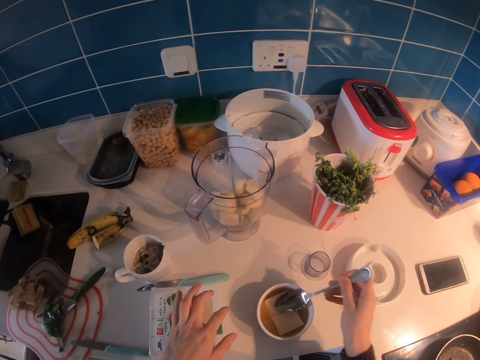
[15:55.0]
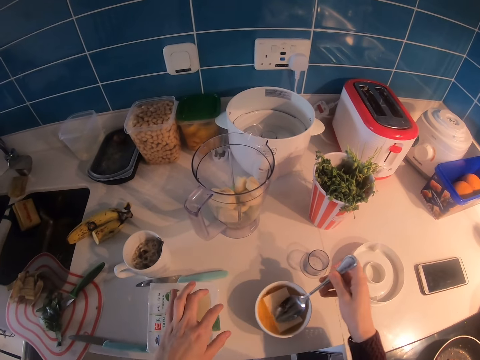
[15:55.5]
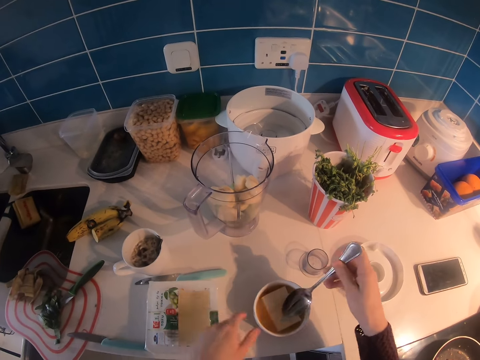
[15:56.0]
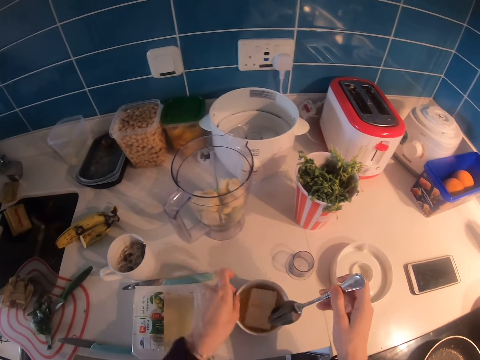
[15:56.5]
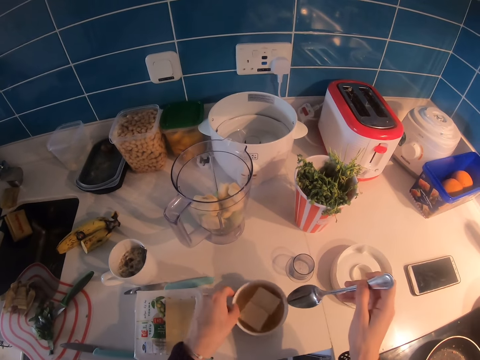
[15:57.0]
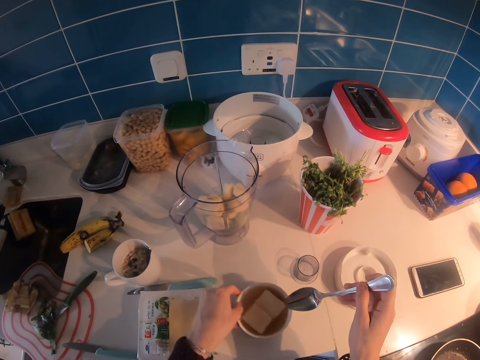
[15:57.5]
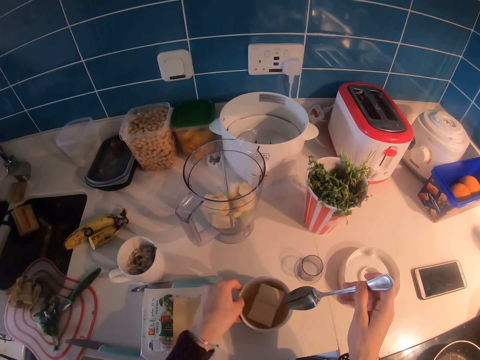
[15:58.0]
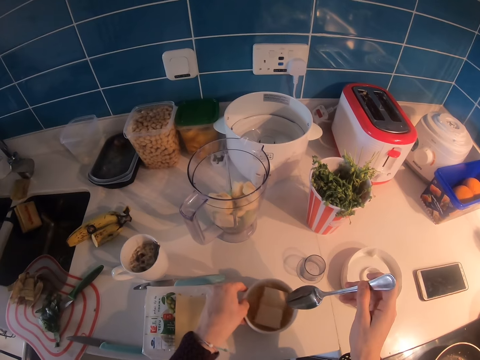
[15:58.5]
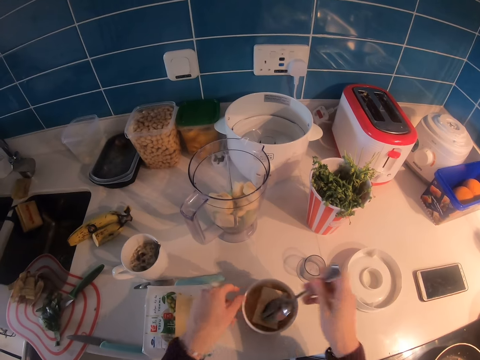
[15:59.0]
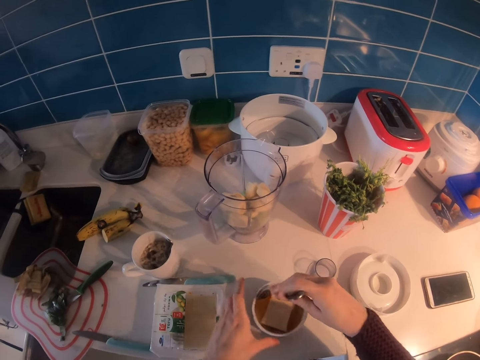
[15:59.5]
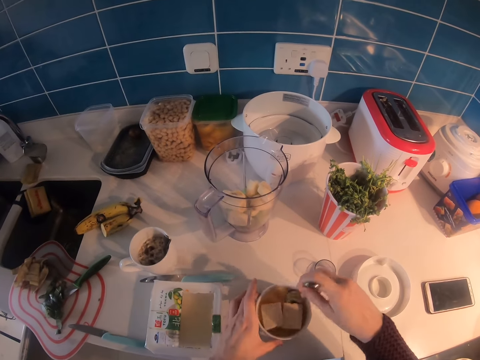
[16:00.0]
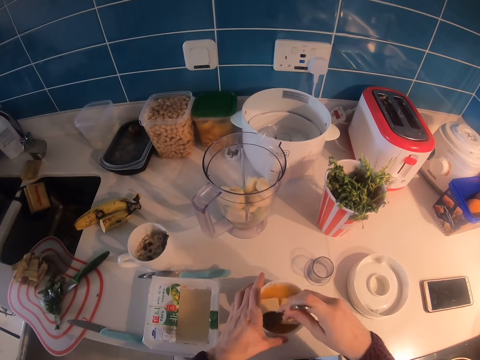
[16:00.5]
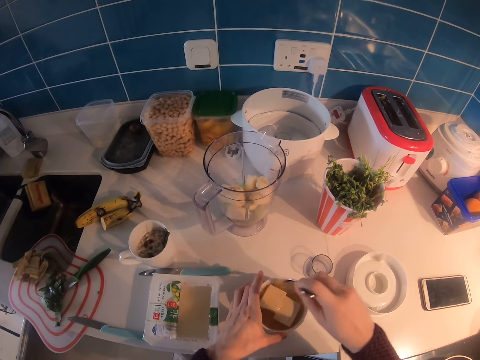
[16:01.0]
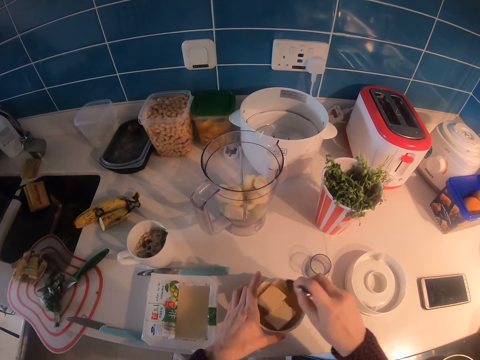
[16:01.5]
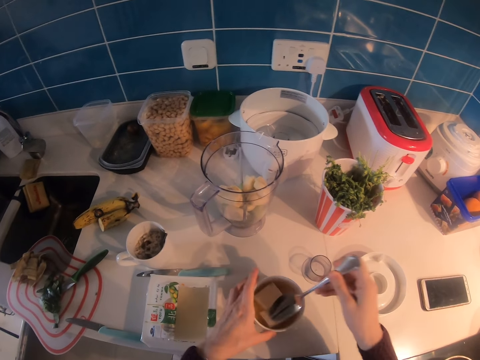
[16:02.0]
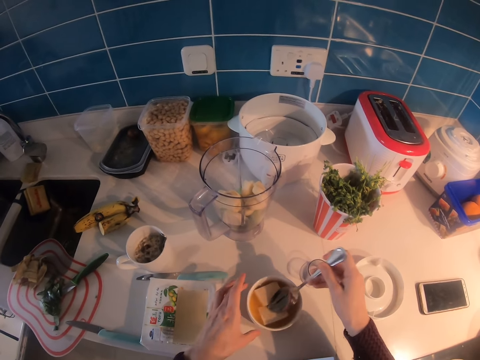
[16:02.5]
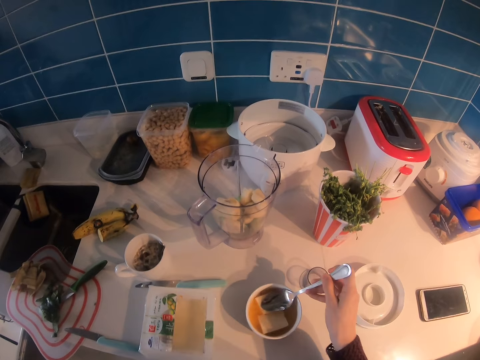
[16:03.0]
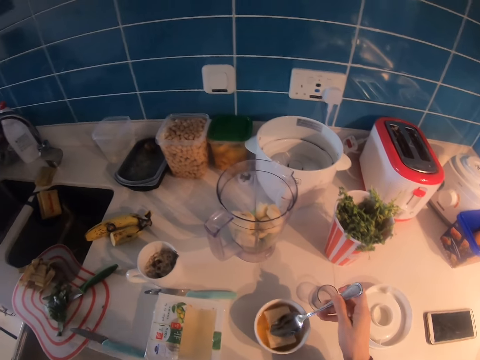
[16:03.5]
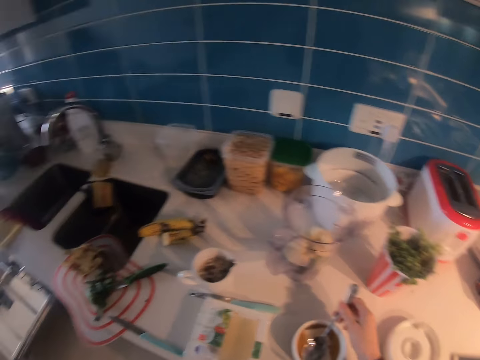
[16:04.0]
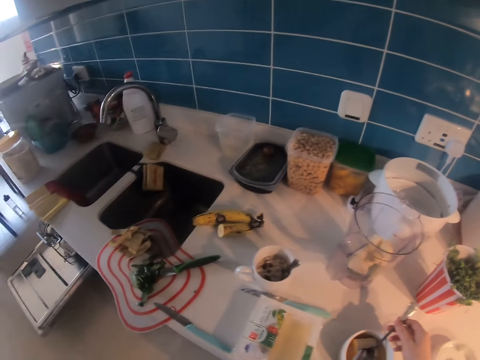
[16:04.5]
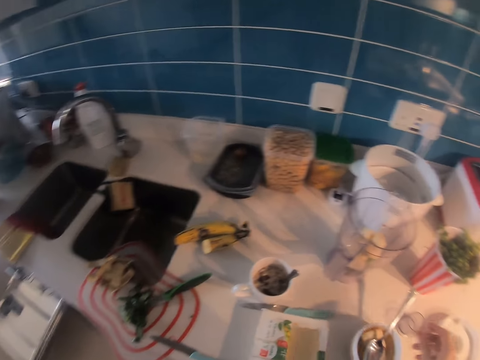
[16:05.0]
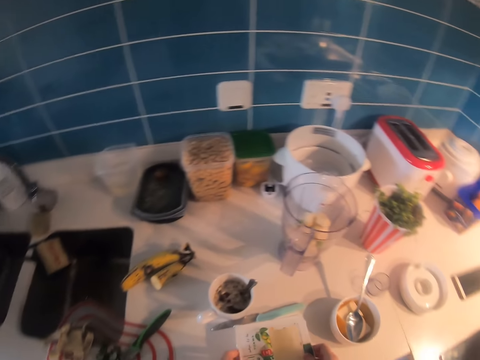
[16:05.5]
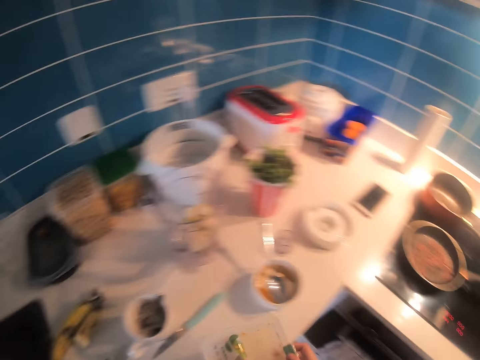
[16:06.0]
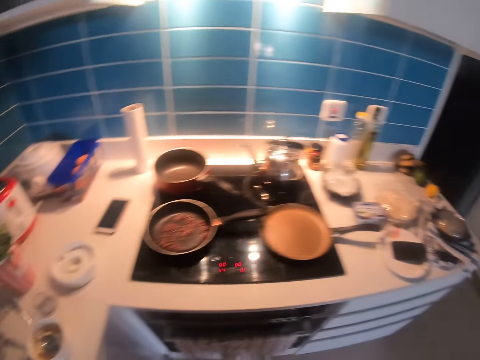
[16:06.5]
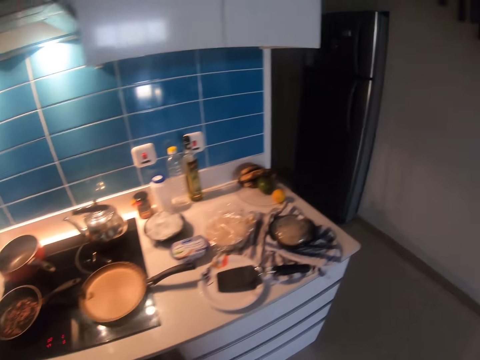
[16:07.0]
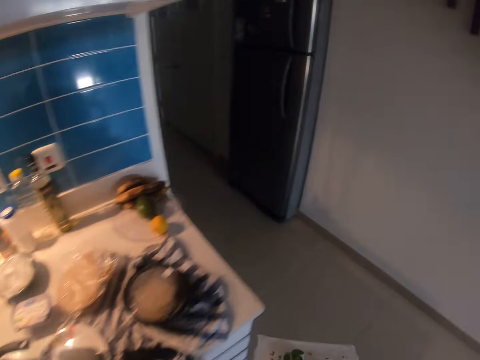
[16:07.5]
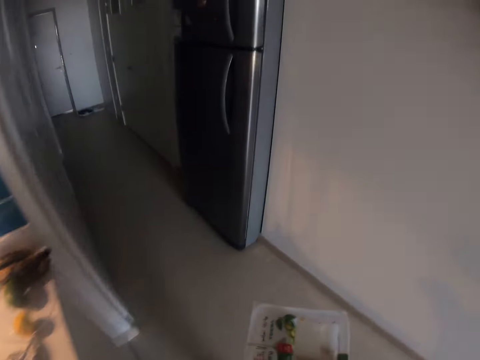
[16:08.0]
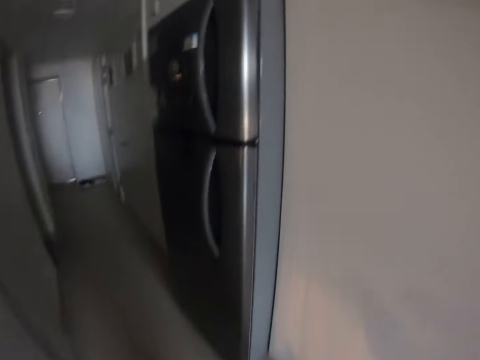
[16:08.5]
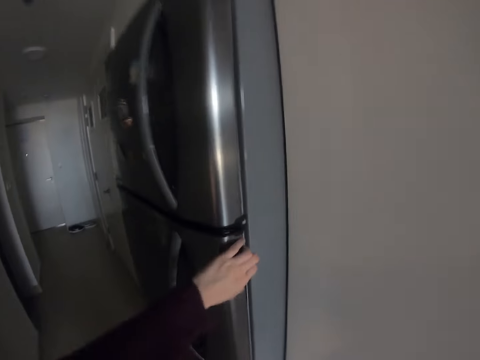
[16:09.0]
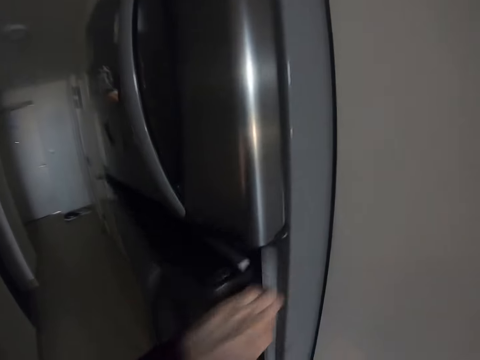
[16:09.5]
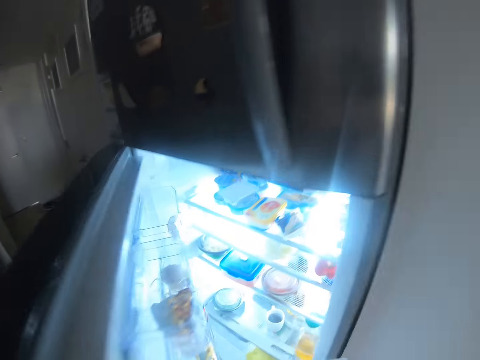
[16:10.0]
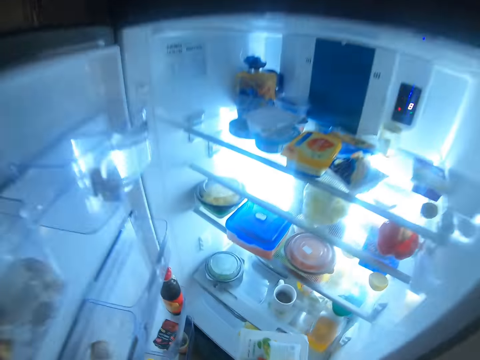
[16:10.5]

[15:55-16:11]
The camera wearer presses something in with a spoon. They shake the plate. They stir the spice mix in the bowl with a spoon. They walk around the house. They walk towards the refrigerator. They open the refrigerator.

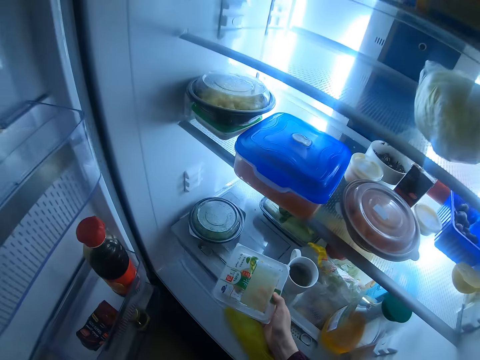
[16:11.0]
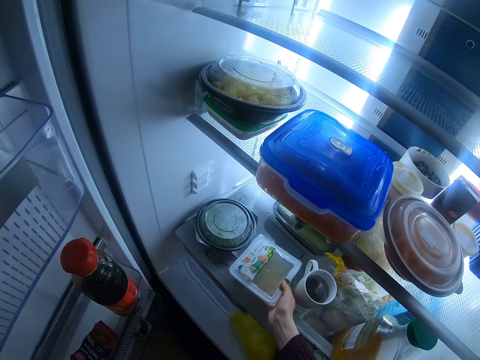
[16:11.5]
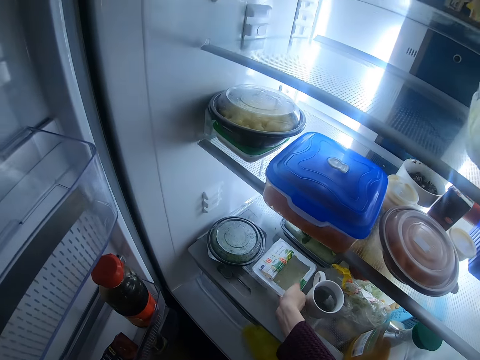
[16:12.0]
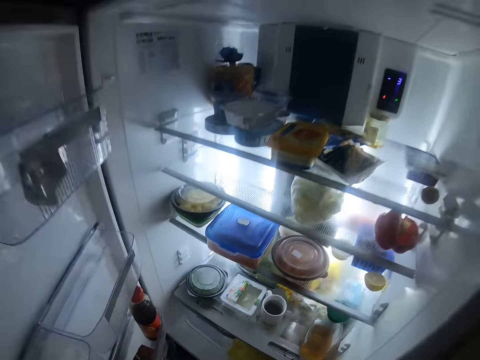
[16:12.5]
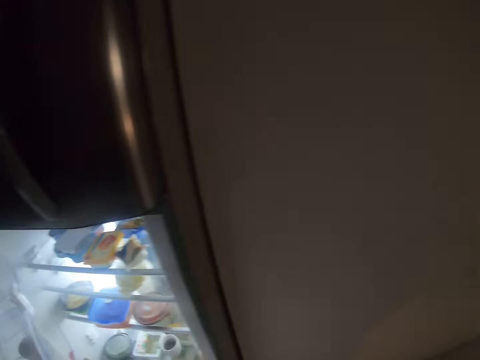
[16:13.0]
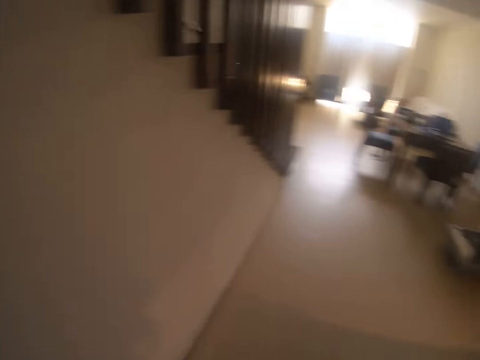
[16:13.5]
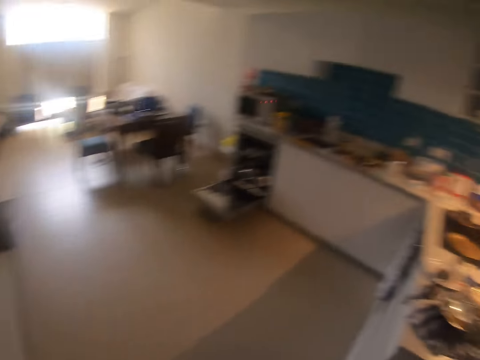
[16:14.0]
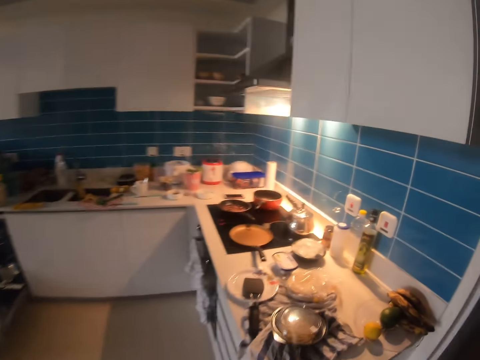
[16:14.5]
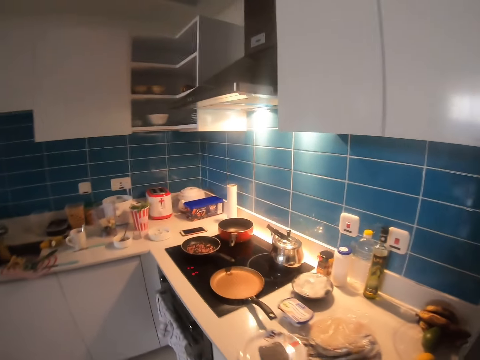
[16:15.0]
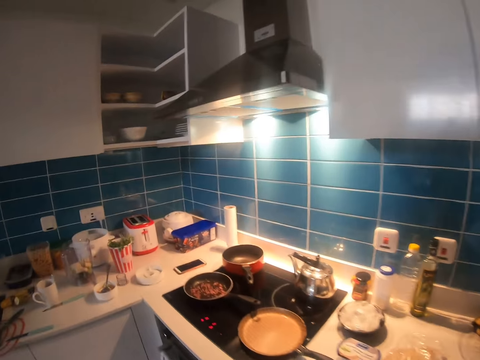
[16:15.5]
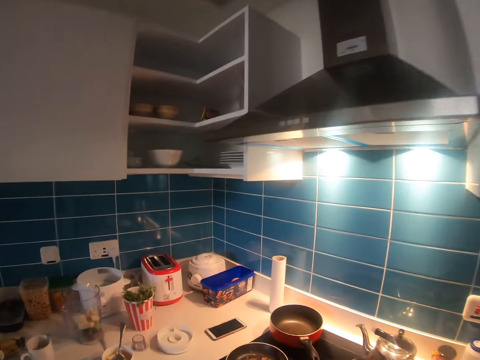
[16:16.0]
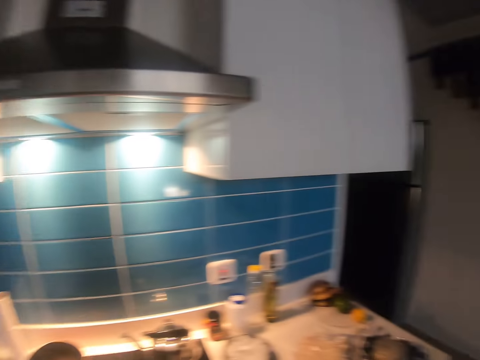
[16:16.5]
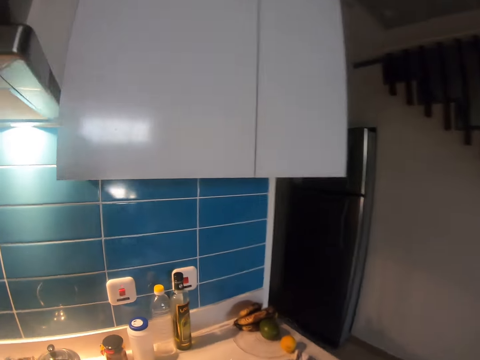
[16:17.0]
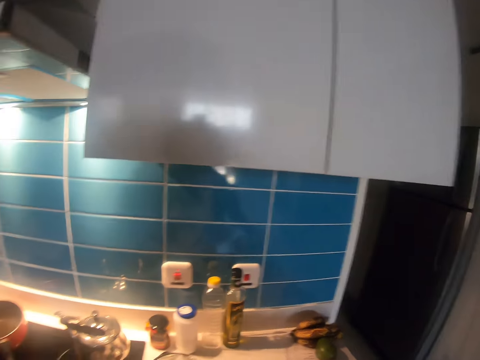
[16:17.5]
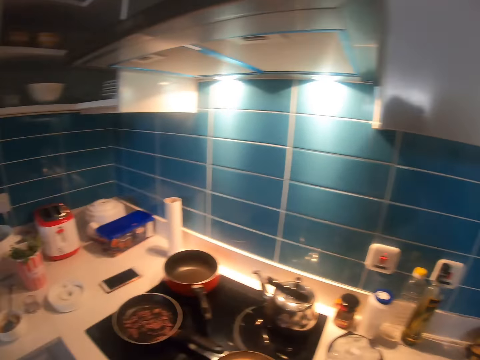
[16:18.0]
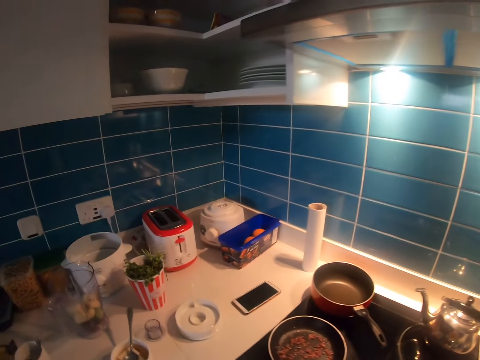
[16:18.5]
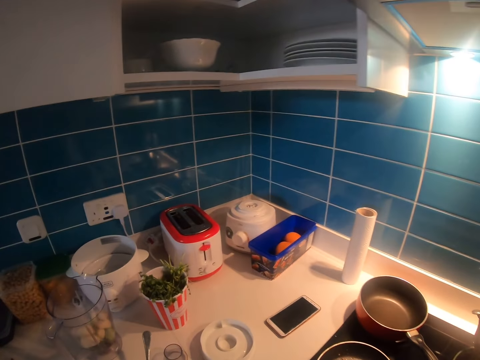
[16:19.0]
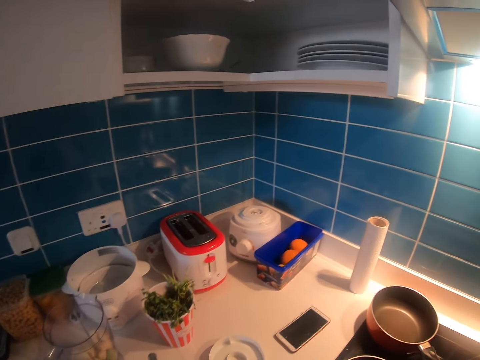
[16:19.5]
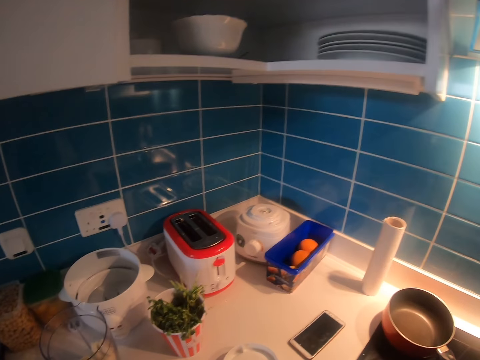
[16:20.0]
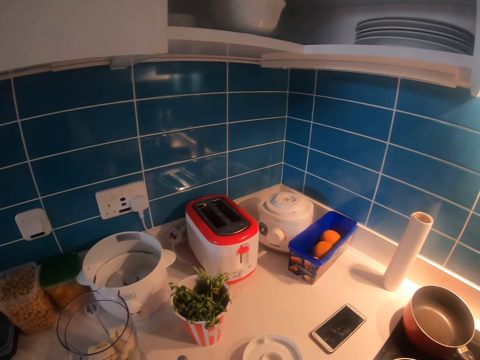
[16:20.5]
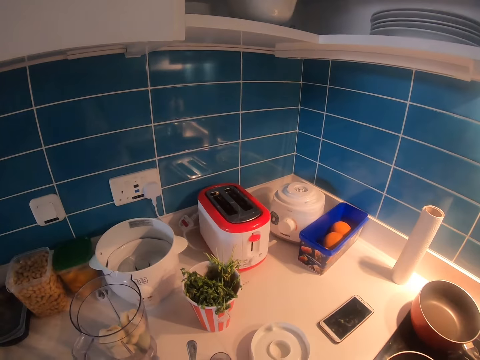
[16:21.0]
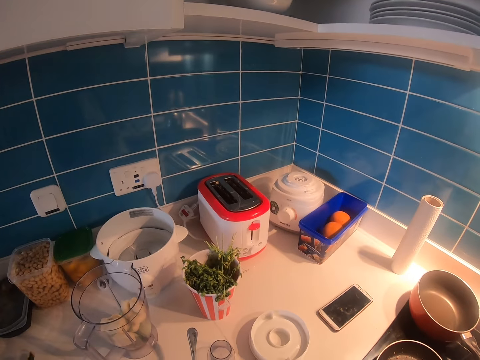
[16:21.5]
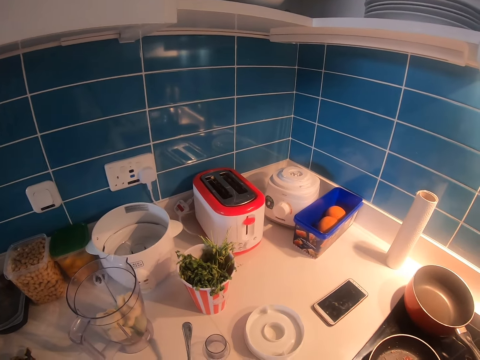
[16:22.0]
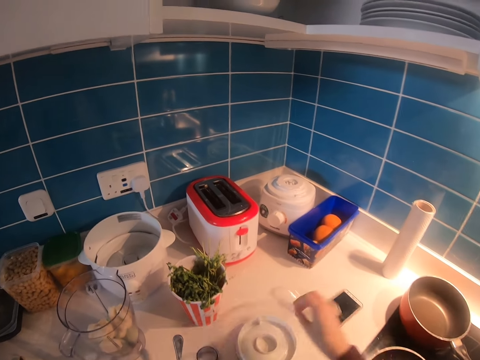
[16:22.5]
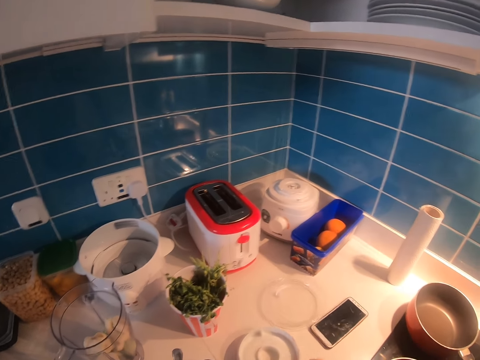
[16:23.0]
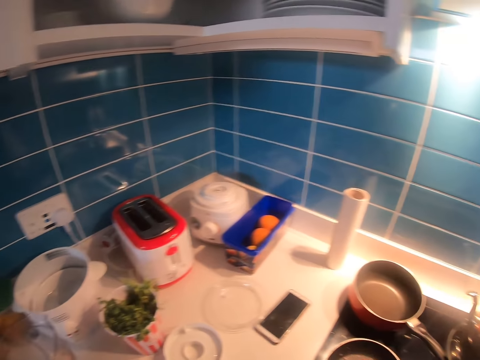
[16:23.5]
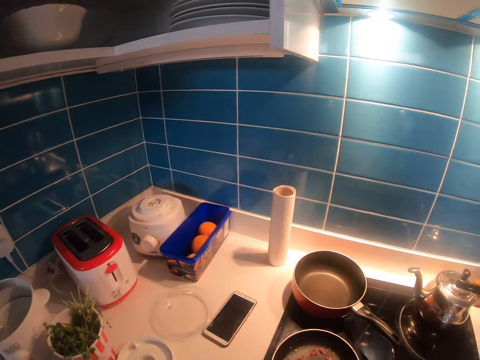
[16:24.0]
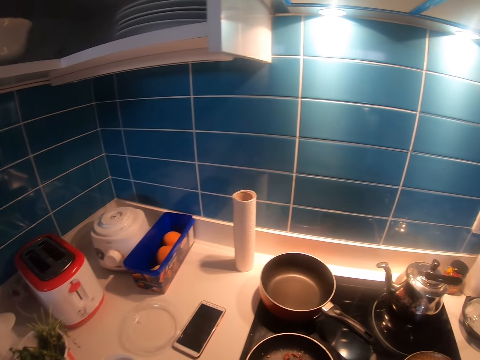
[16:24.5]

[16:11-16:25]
The camera wearer places the sauce container in the refrigerator. They close the refrigerator doors. They walk around the house. They open a rice container. They put the container lid on the counter.
